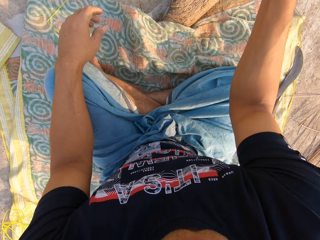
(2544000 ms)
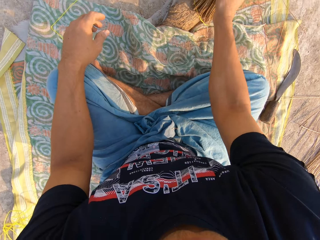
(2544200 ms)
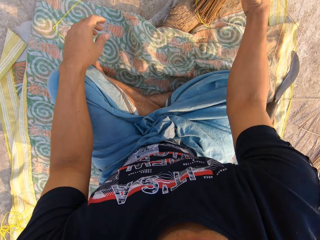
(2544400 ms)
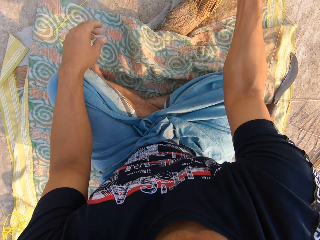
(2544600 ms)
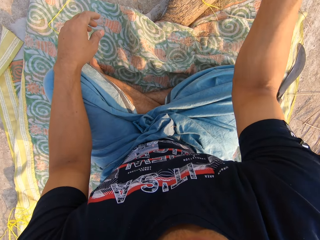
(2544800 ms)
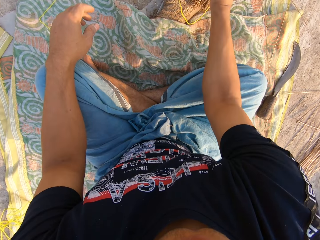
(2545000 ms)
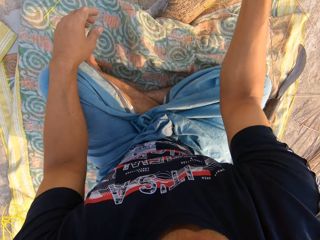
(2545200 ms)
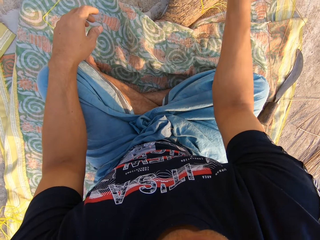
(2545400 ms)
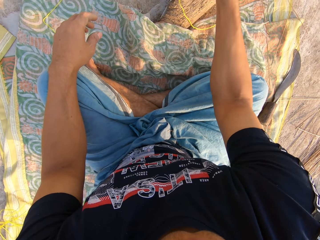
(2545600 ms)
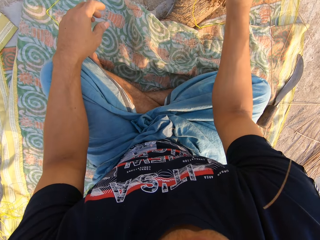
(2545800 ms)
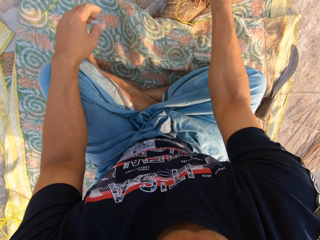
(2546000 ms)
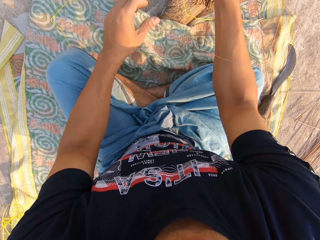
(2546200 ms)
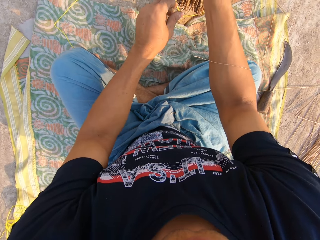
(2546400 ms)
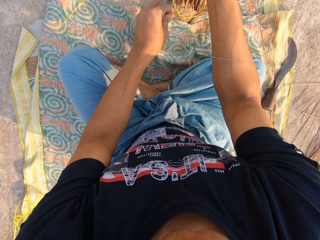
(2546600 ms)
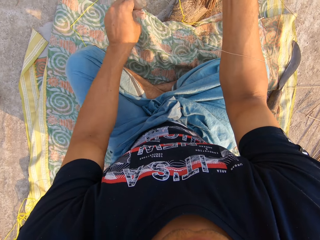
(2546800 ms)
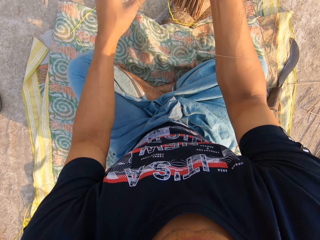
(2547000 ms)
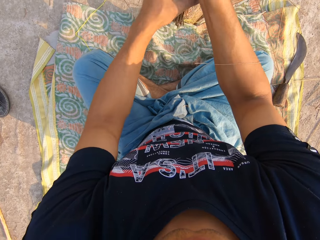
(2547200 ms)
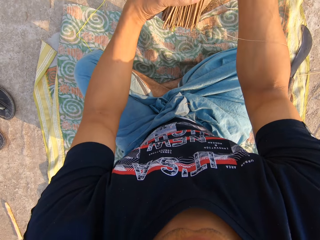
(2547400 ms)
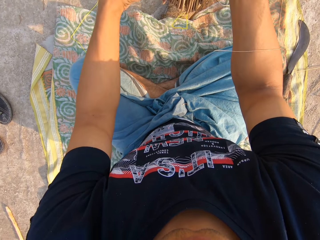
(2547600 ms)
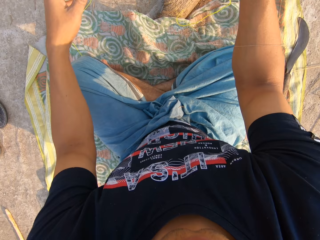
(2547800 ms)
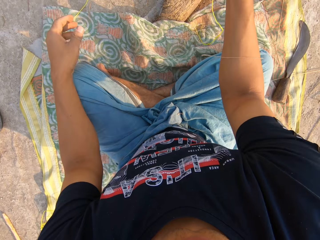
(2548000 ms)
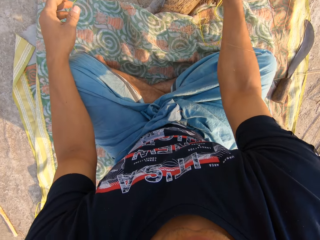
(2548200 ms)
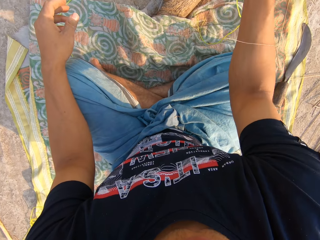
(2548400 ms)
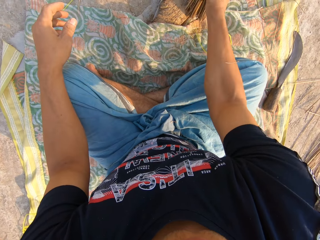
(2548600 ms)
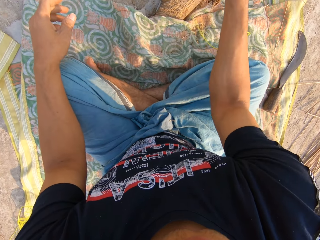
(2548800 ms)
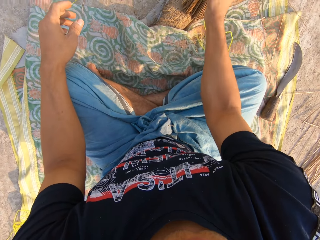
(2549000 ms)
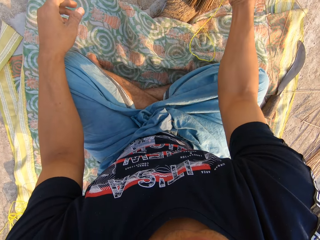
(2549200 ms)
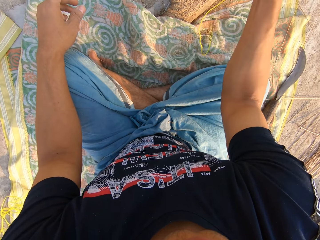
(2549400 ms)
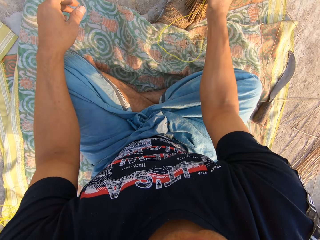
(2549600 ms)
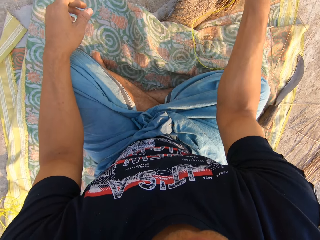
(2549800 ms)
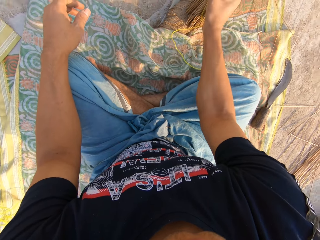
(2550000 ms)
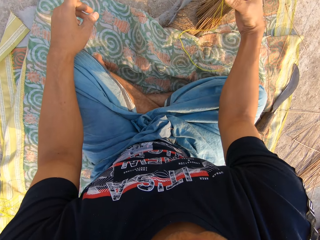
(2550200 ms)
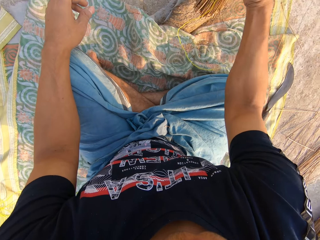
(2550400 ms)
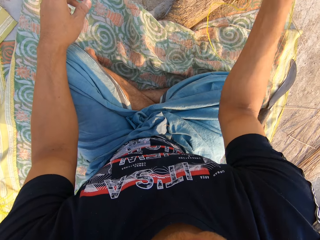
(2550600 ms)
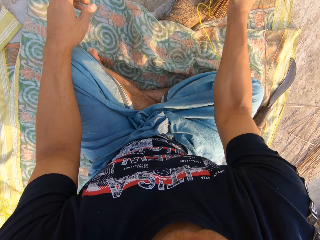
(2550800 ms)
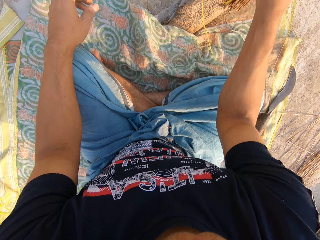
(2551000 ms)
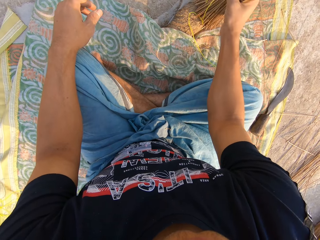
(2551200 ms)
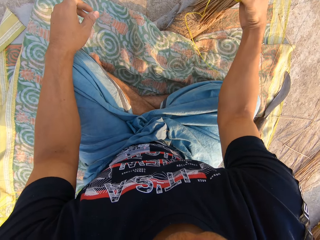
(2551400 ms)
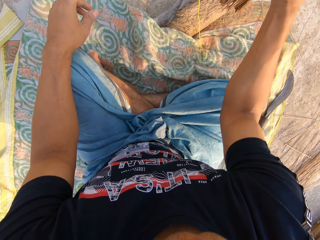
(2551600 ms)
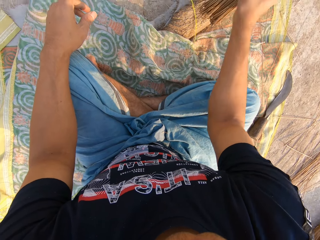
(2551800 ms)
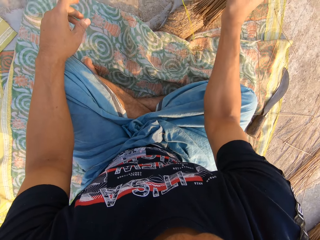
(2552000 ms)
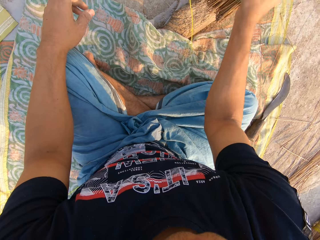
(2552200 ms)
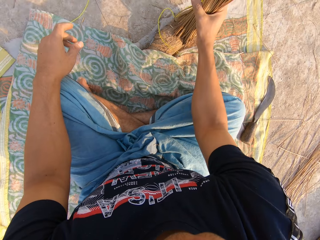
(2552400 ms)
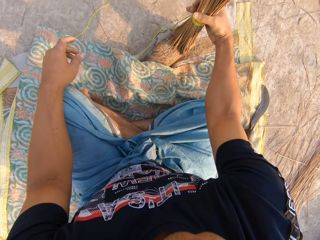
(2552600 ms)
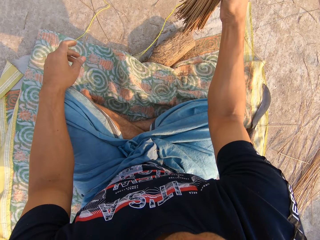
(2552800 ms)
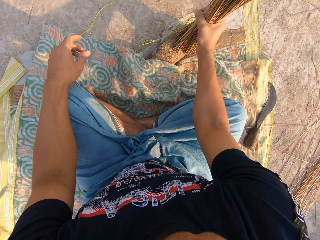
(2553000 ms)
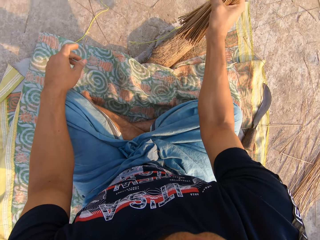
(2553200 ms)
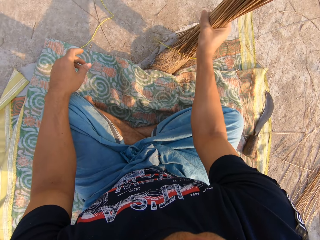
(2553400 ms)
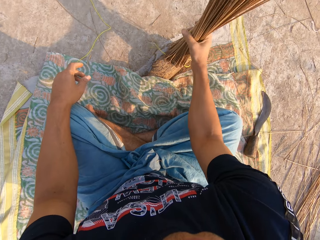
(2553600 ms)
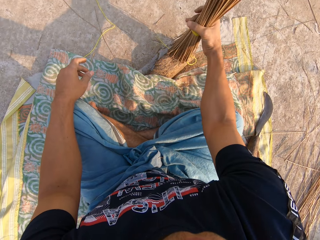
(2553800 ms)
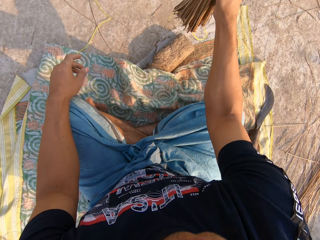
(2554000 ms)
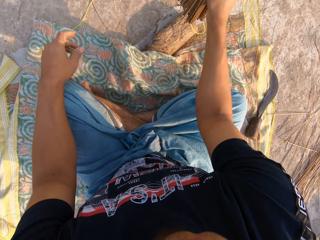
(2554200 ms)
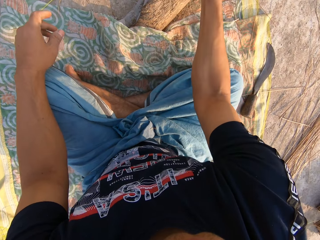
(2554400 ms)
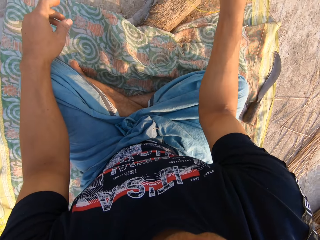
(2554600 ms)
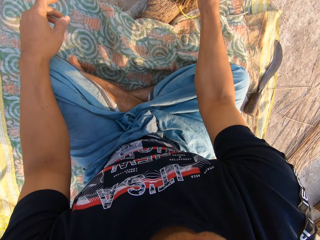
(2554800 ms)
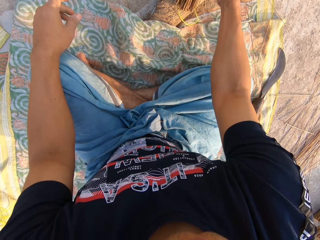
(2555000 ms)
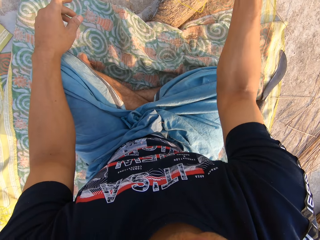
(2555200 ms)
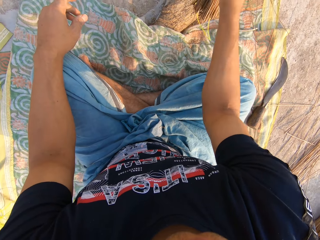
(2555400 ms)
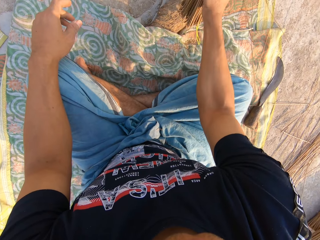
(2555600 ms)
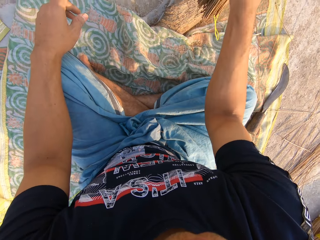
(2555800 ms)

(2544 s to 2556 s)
The camera wearer pulls a stick from the broom and throws the stick away. He holds the broomstick with both his hands. He adjusts the broom with his left hand. He rotates the broomstick, lets go of the broomstick, and hits the broom on the wood with his right hand.

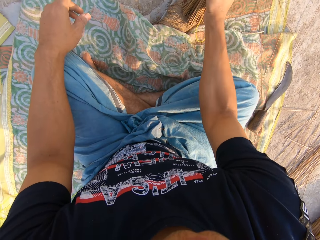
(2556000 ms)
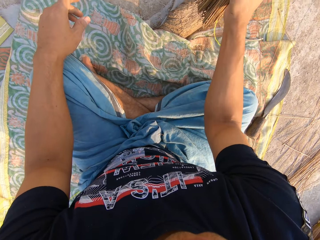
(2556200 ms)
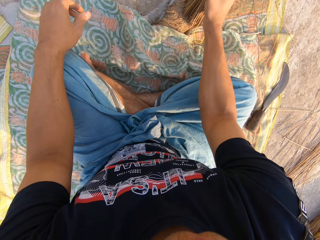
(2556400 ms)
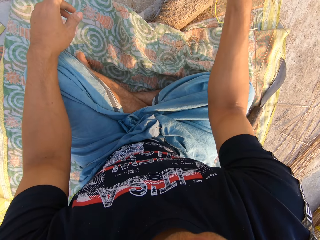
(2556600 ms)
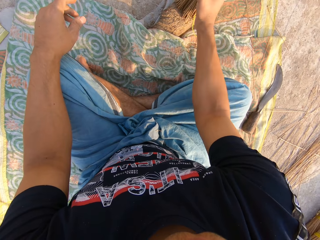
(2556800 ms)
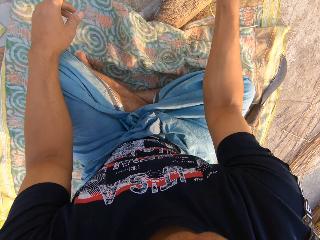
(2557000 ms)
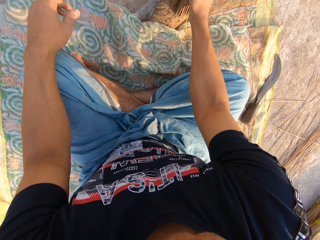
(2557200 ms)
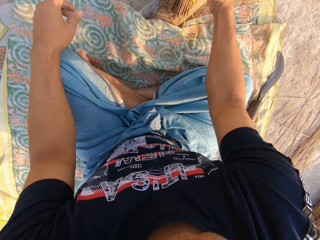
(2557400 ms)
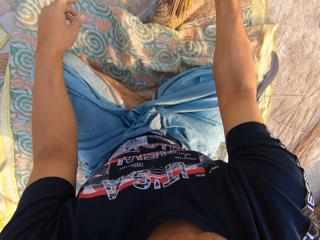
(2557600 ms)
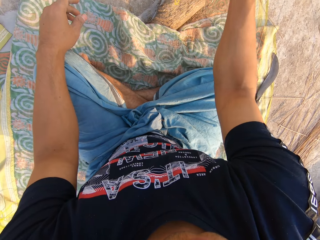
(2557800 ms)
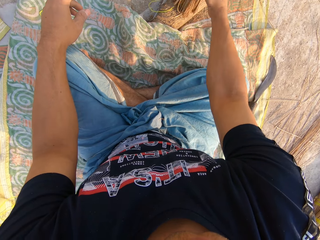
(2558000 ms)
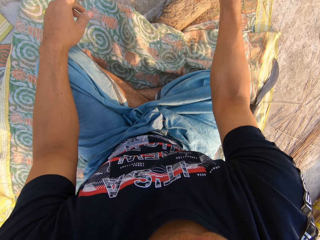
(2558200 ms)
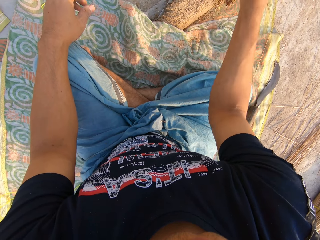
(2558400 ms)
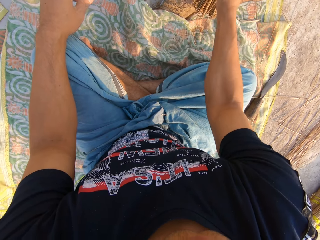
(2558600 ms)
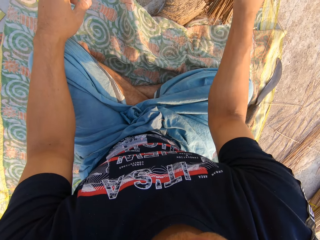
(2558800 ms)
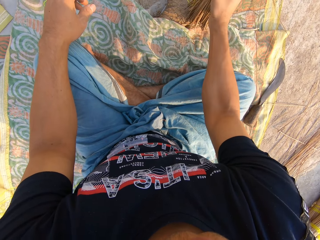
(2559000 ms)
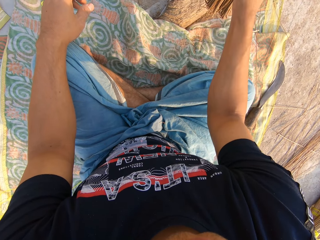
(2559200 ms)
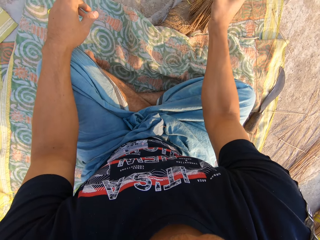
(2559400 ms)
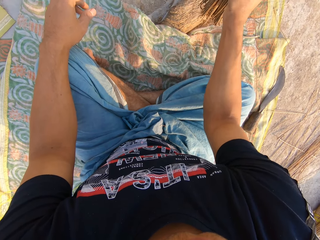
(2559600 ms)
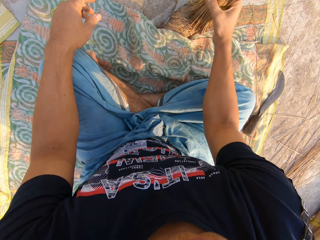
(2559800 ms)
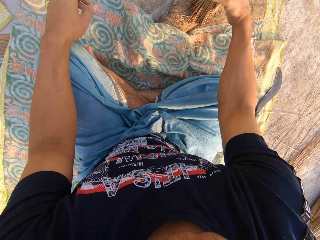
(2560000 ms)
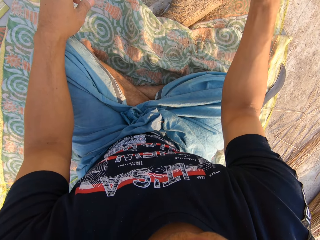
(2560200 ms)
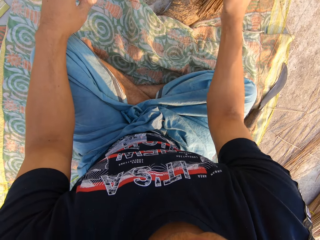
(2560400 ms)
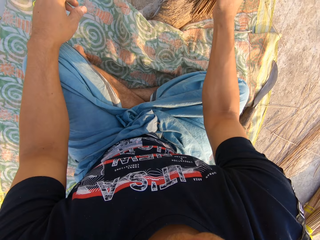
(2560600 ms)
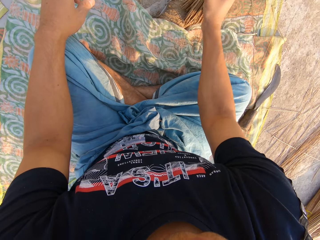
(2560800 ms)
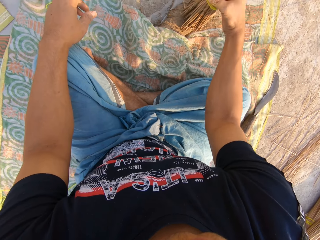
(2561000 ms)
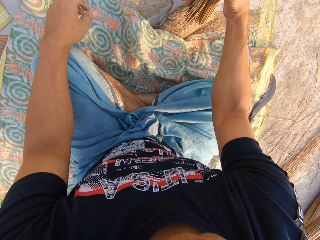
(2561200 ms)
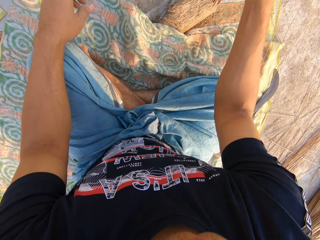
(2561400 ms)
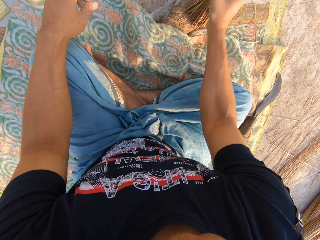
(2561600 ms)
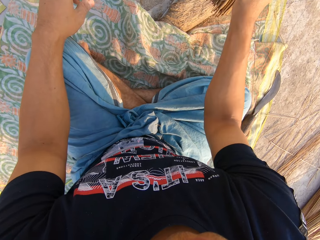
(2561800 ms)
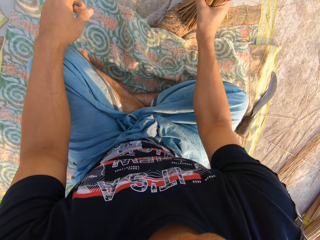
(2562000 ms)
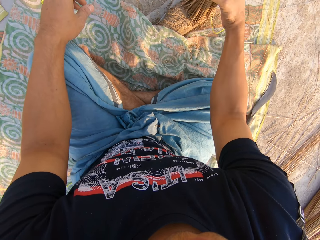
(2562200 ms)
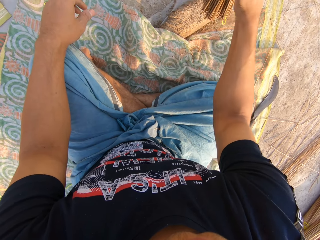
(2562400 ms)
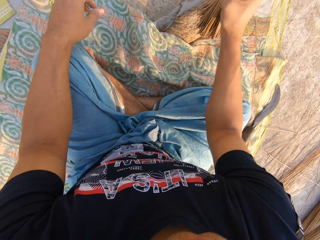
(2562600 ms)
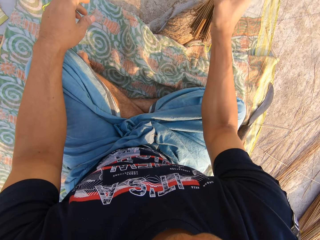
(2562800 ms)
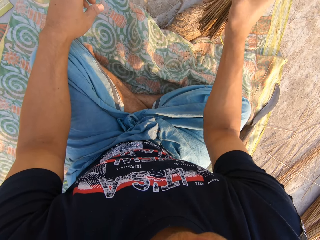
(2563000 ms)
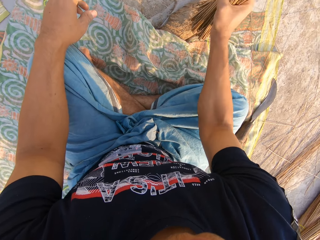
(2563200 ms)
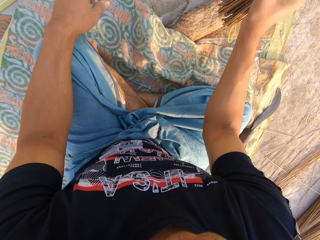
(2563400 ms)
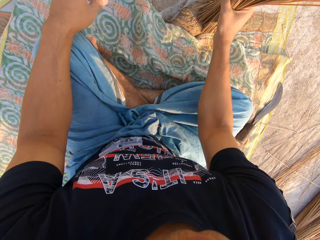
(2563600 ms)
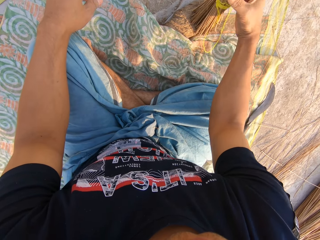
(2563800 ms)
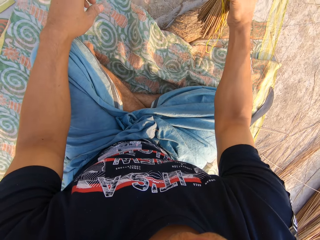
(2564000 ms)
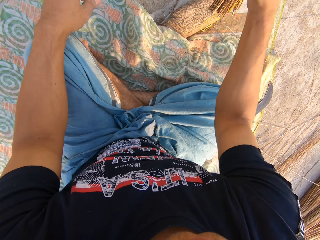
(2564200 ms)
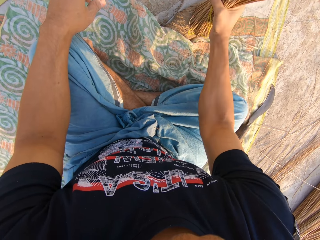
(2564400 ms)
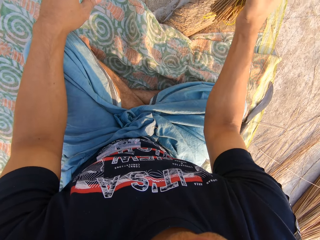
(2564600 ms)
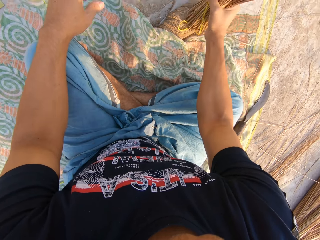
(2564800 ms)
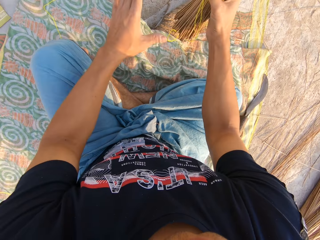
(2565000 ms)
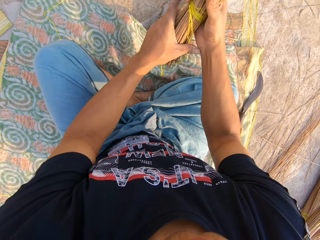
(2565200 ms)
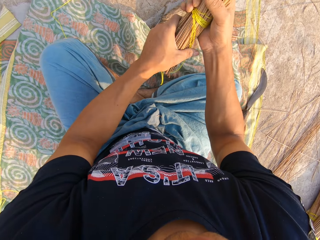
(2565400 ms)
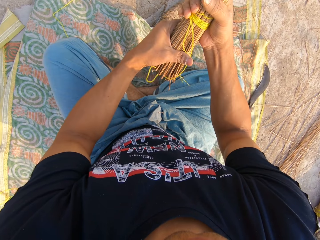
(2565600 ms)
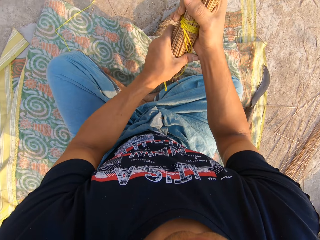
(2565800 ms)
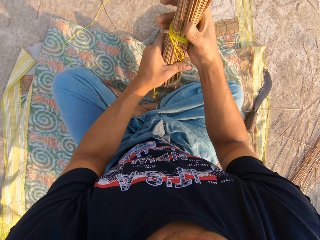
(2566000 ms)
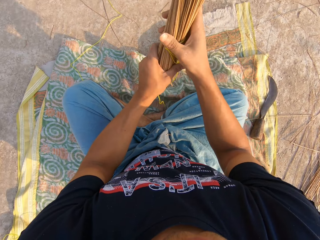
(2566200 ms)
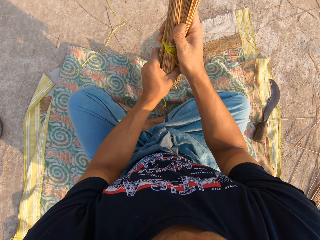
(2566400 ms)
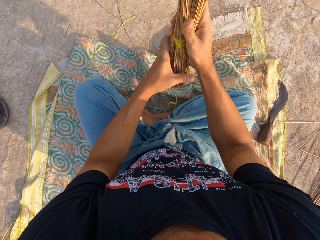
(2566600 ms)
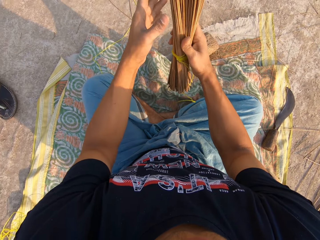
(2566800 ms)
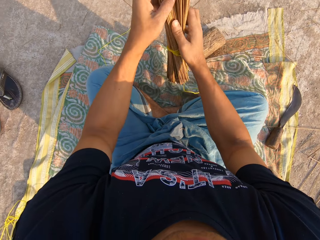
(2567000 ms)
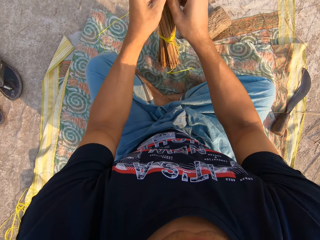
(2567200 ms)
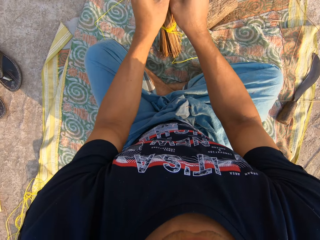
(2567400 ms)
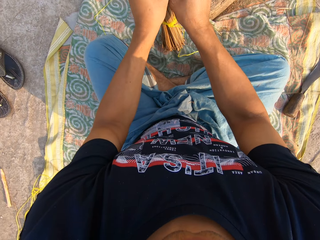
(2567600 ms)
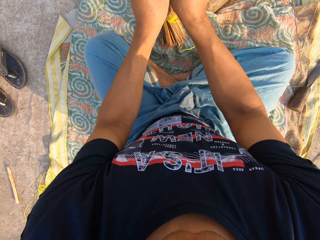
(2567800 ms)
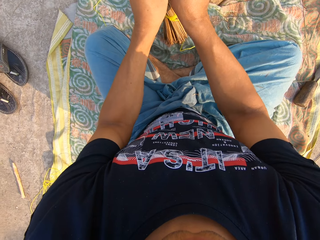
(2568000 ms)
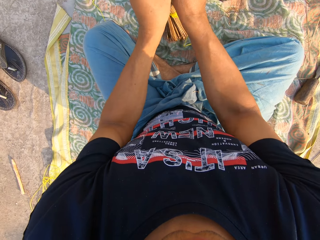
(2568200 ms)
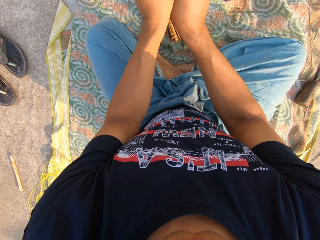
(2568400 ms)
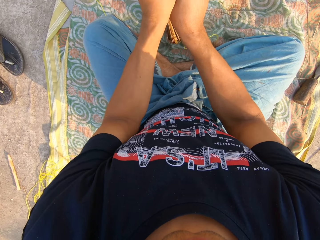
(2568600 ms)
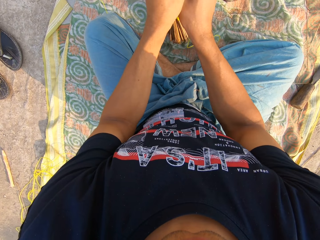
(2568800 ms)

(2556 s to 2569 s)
The camera wearer holds the broomstick with both his hands. He adjusts the broom with both hands. He separates the broomsticks with his hands.
